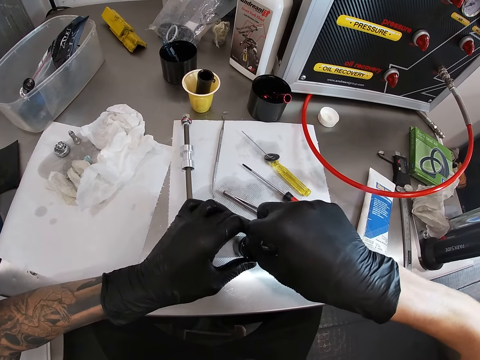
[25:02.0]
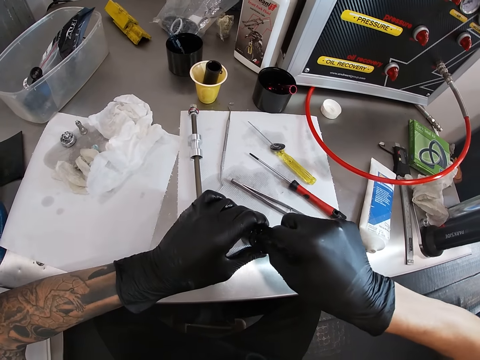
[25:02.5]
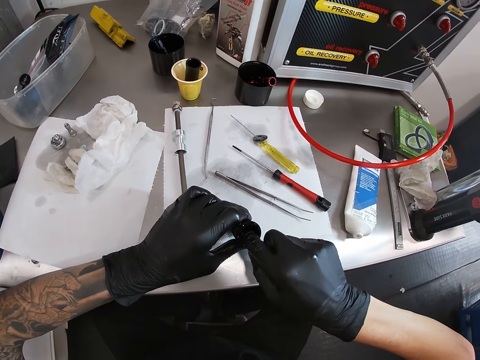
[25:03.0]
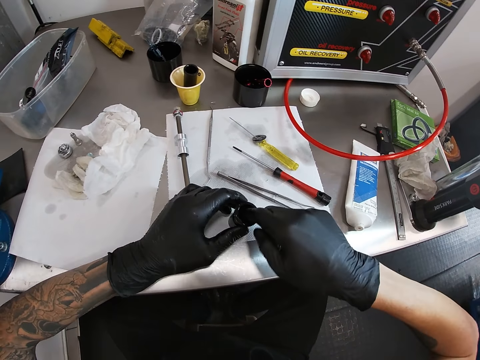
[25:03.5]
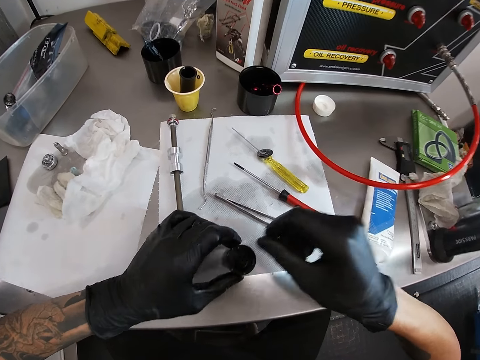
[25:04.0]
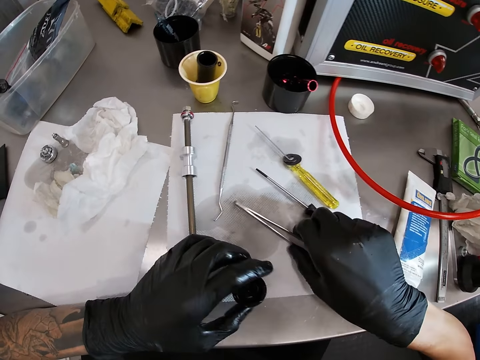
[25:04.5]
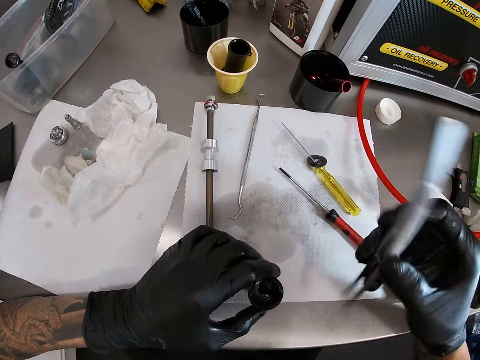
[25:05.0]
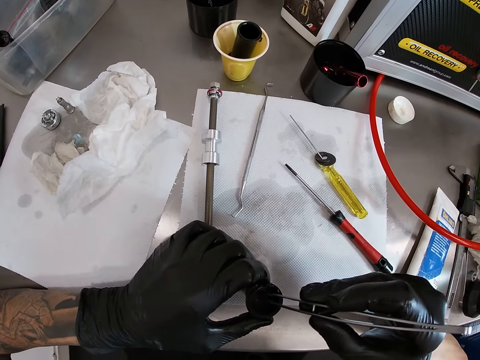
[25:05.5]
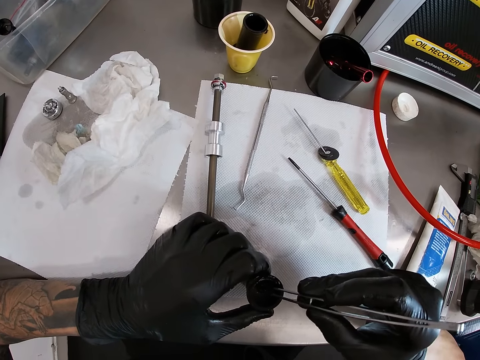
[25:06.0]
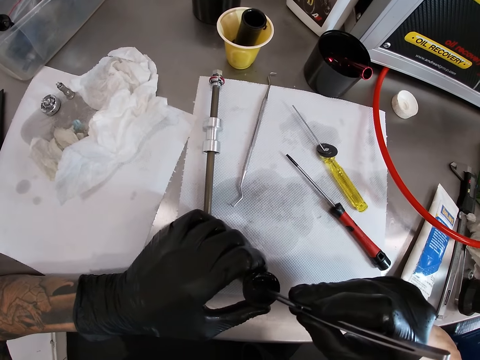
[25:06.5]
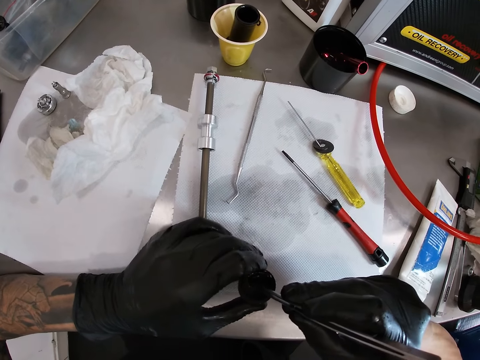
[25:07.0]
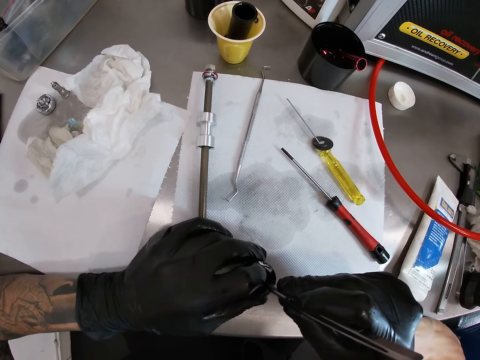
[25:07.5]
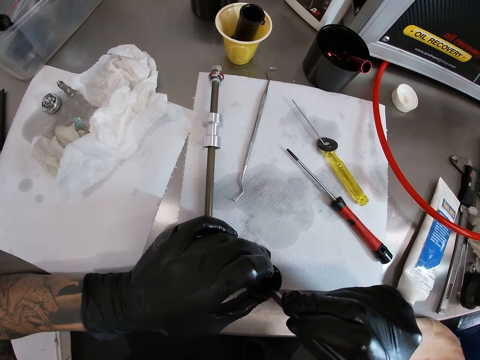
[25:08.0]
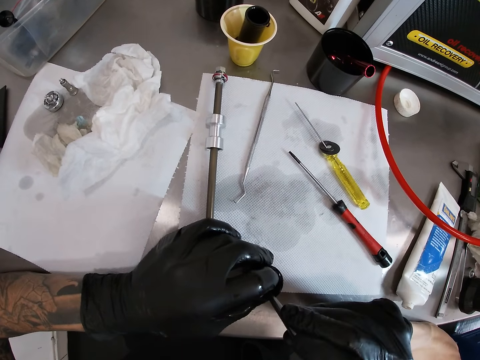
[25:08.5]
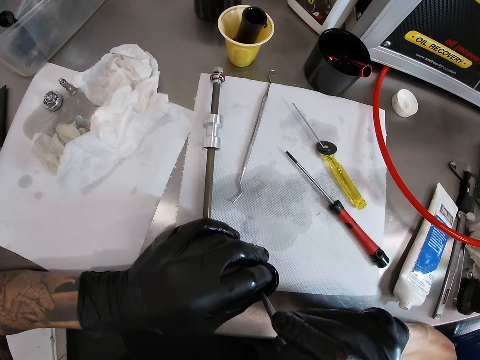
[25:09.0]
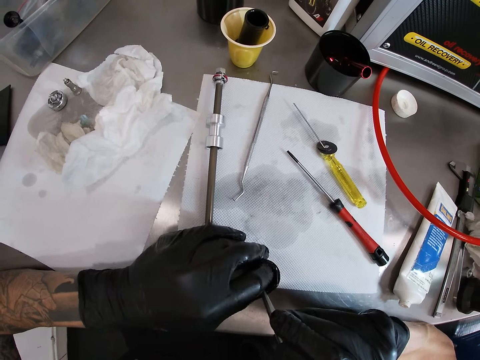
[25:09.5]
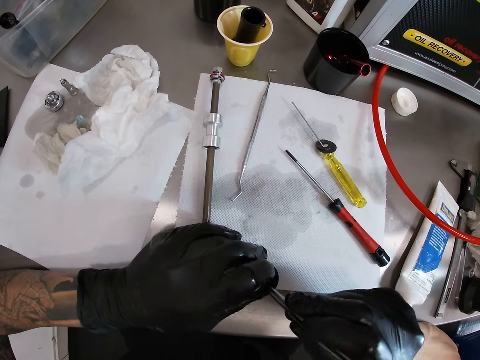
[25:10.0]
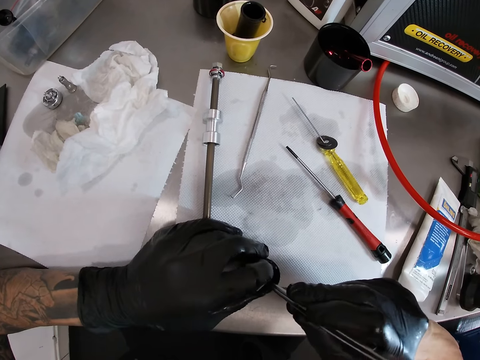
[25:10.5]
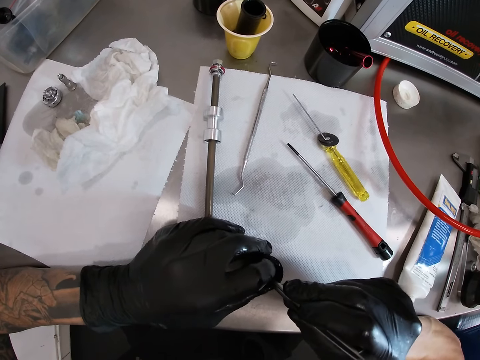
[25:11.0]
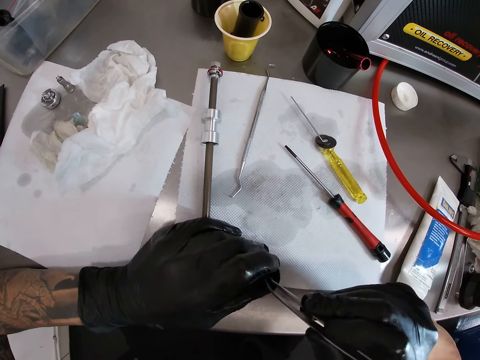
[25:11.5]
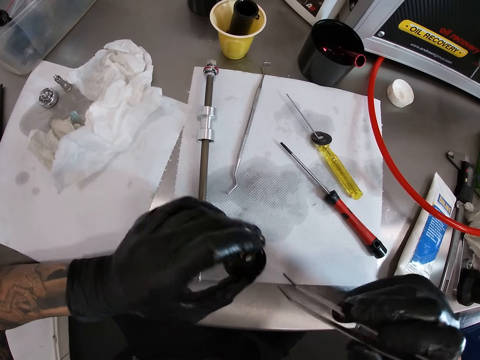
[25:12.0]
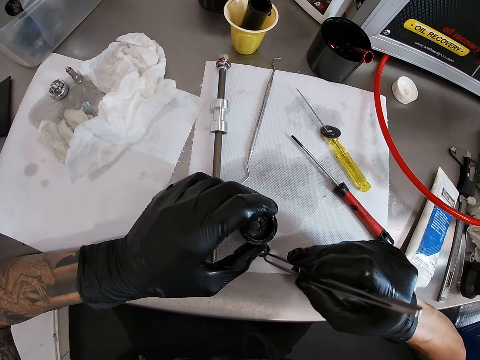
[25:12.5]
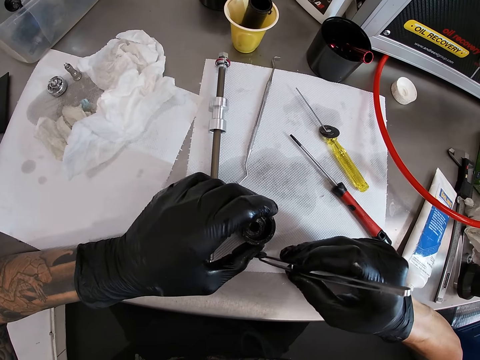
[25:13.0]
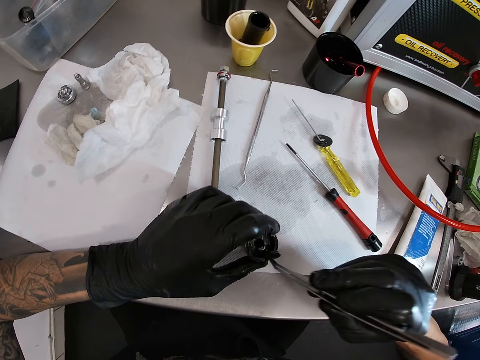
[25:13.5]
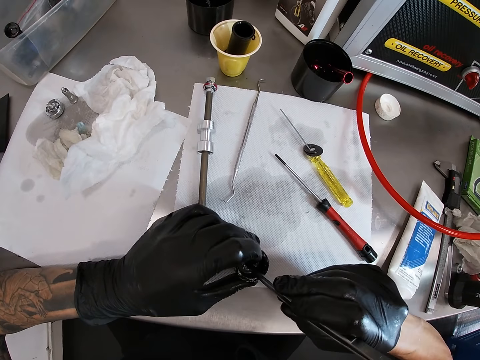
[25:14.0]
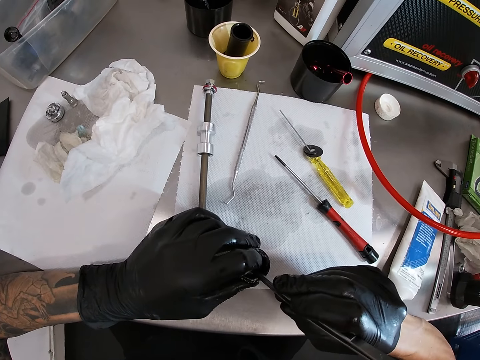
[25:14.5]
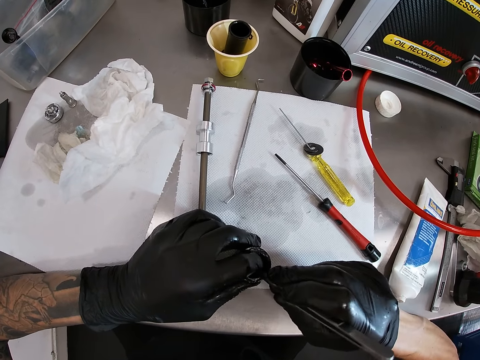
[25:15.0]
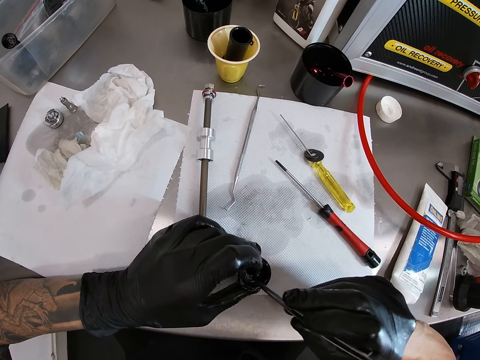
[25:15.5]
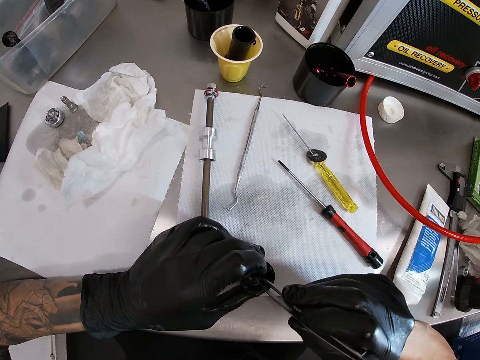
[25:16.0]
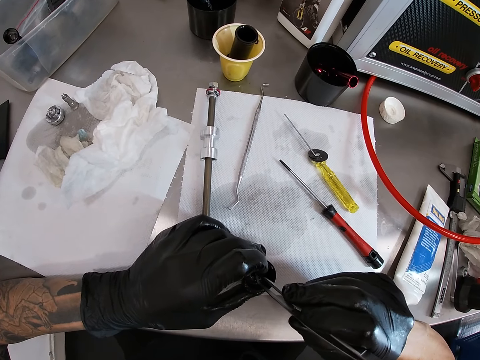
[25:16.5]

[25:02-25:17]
The camera wearer holds the small pipe or bulb holder on the table with his left hand. He puts the nut in the small pipe with his right hand. He picks up the tweezer or clip on the table with his right hand. He puts the tweezer in the small pipe with his right hand. He uses the clip in the bulb holder. He removes the clip from the bulb holder. He picks the nut from the table with the tweezer in his right hand. He puts the nut in the small pipe with the tweezer in his right hand.

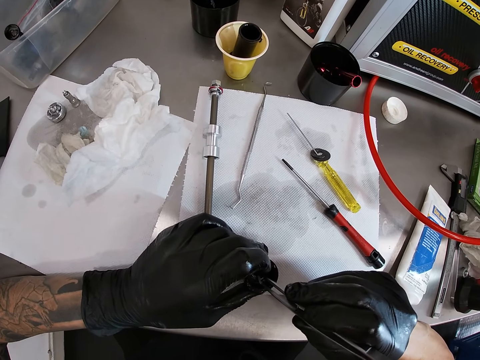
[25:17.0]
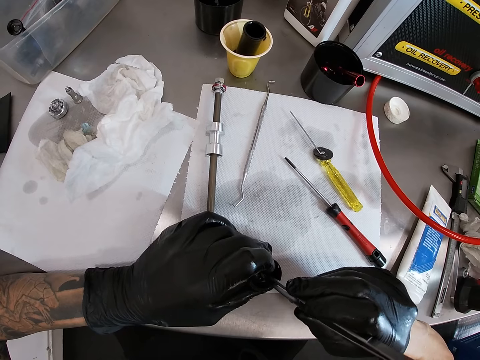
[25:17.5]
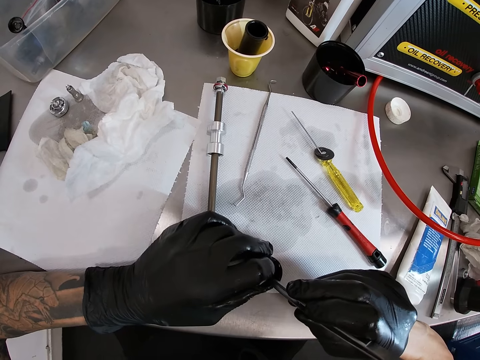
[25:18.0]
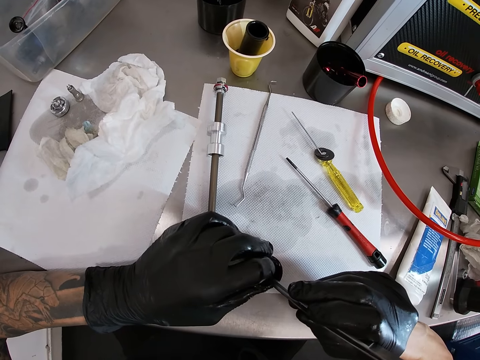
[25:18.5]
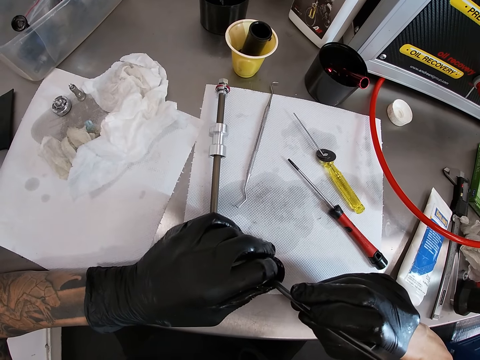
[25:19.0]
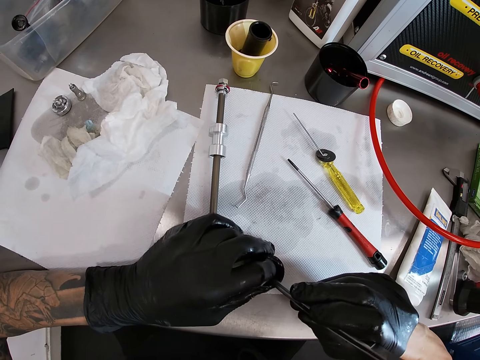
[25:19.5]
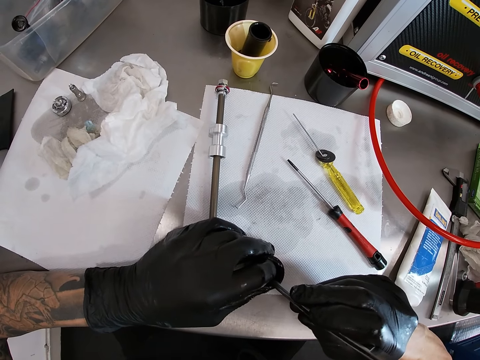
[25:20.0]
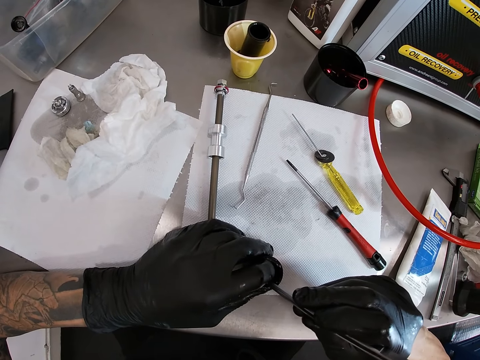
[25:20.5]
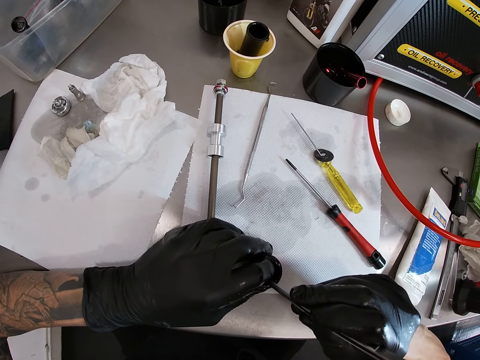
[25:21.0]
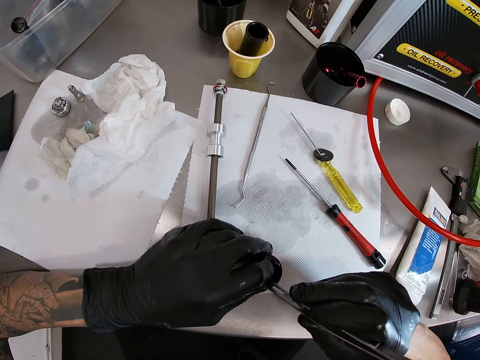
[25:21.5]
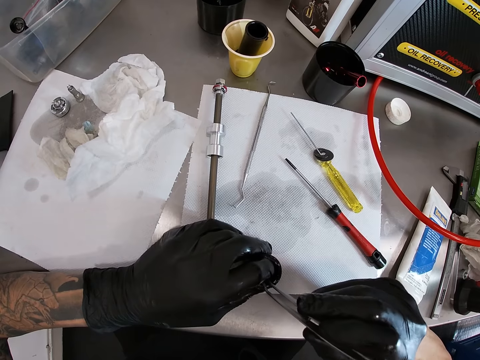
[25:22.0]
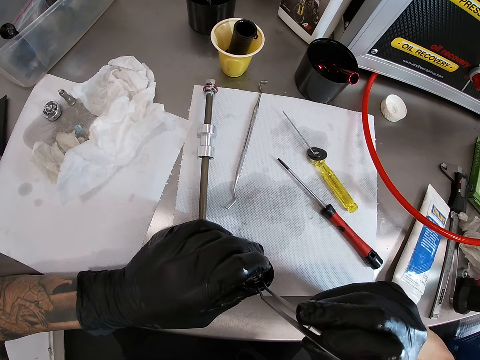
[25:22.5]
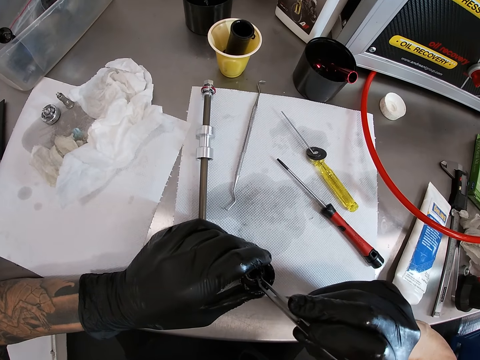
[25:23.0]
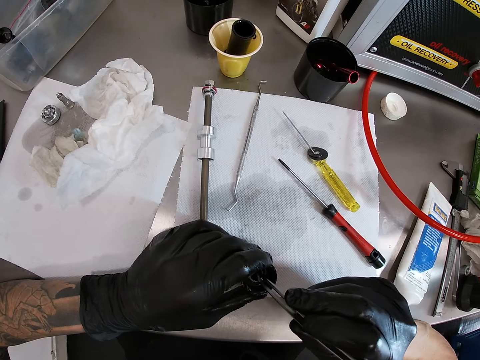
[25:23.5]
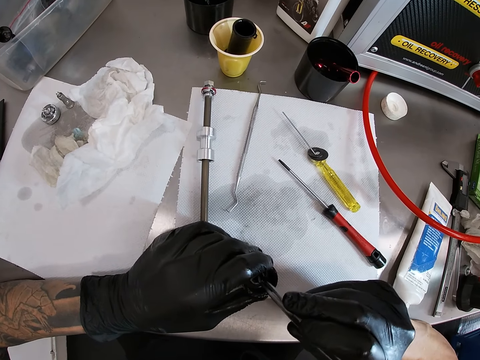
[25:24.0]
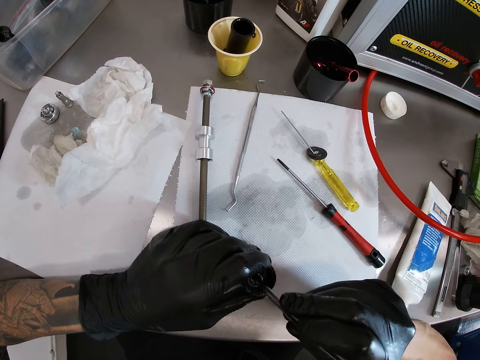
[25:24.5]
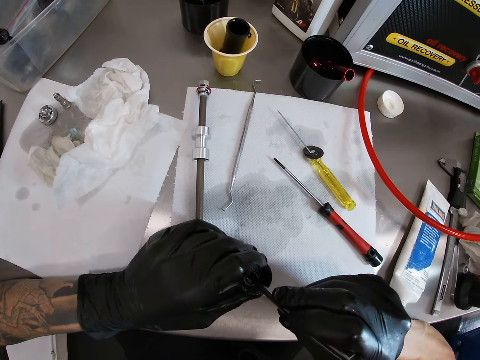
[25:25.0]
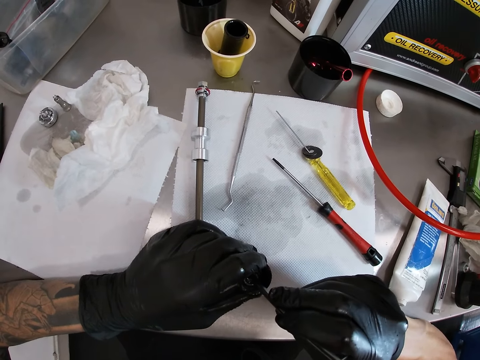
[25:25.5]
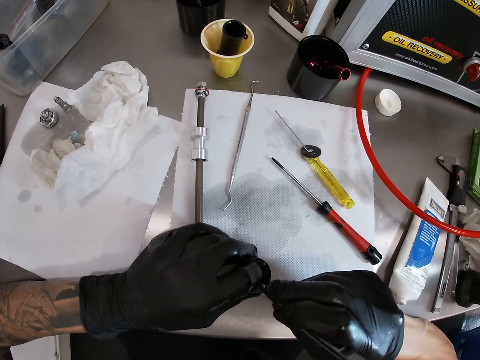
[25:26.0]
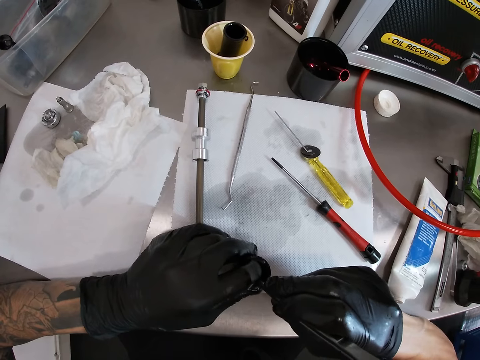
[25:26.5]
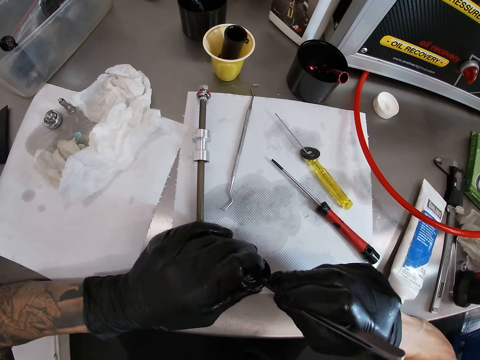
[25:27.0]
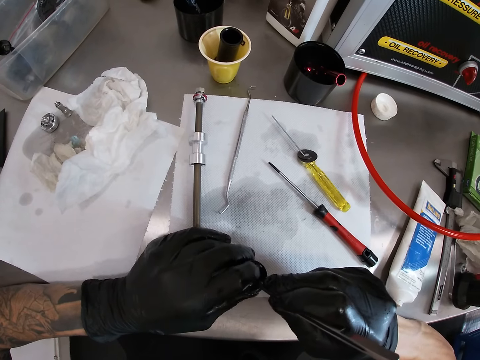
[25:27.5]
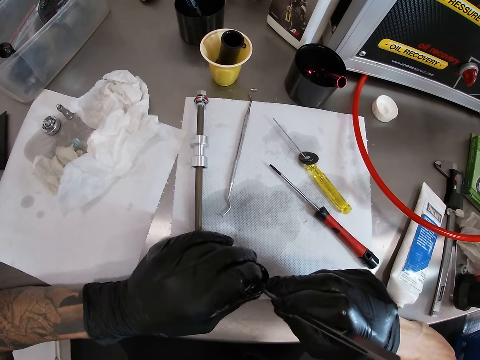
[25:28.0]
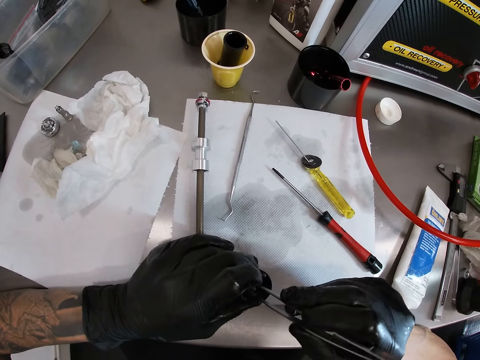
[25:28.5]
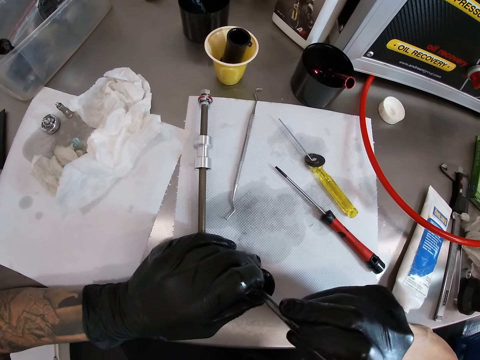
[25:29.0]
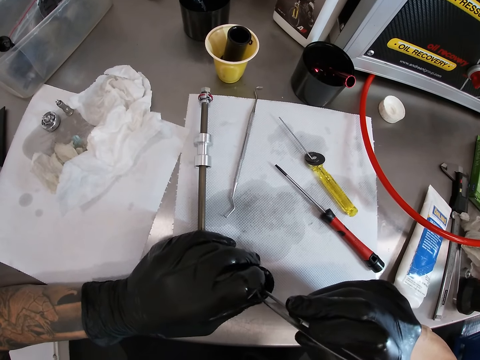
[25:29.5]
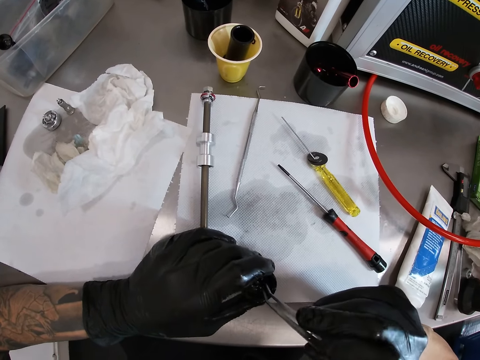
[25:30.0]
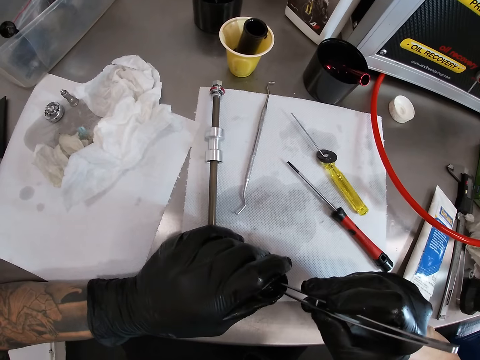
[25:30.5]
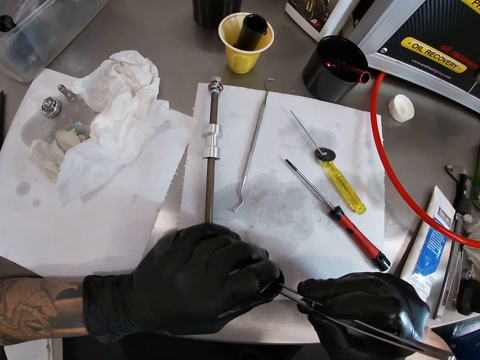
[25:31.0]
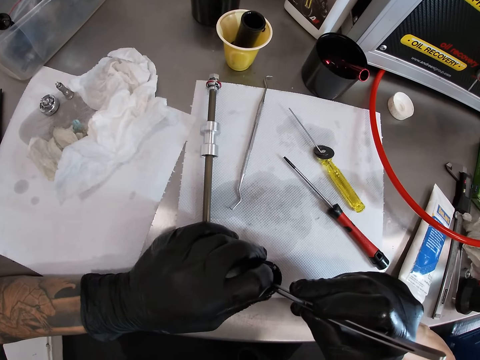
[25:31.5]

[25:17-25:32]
The camera wearer uses the clip in the bulb holder.
